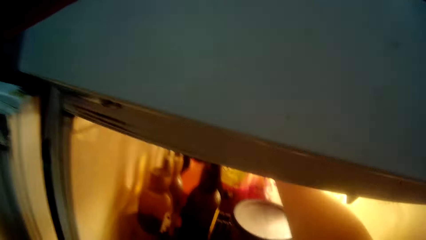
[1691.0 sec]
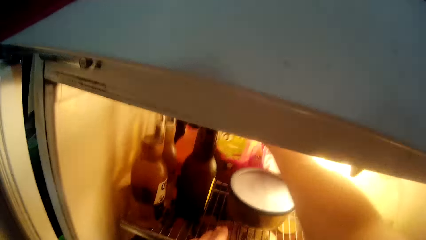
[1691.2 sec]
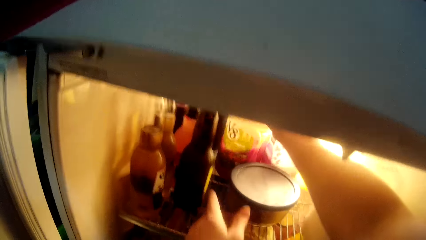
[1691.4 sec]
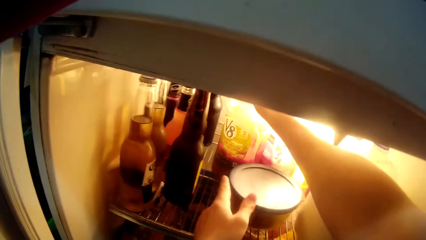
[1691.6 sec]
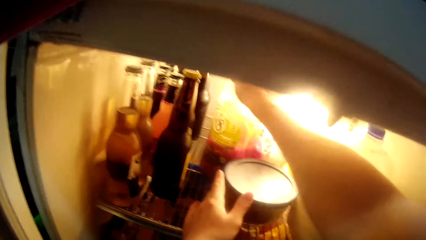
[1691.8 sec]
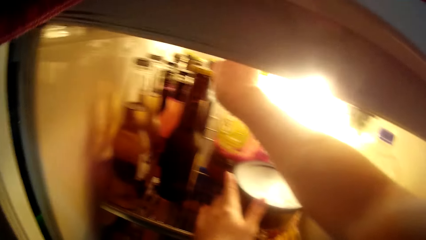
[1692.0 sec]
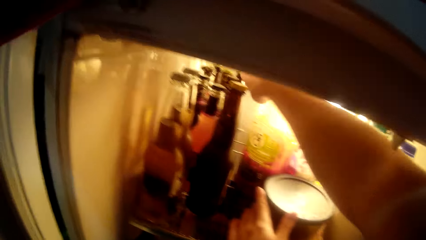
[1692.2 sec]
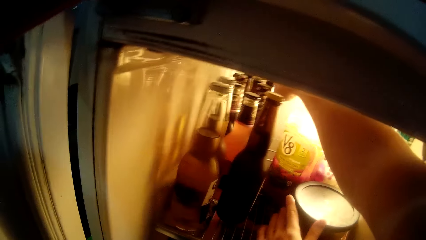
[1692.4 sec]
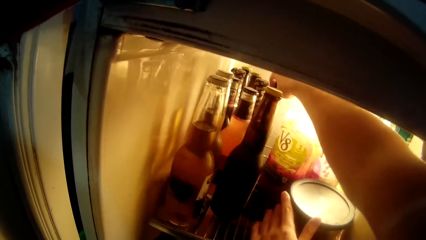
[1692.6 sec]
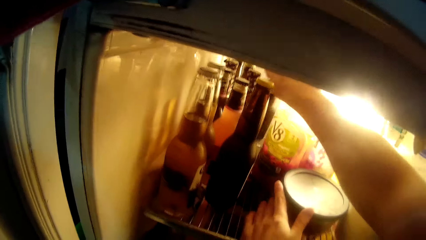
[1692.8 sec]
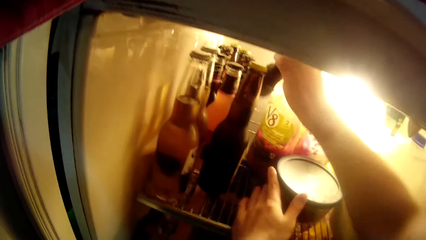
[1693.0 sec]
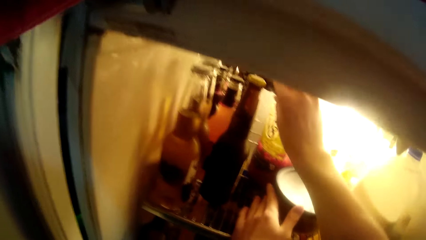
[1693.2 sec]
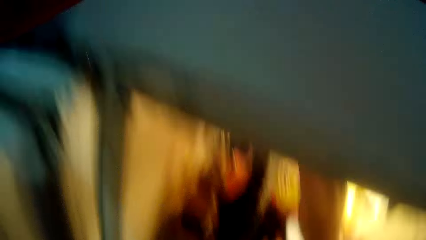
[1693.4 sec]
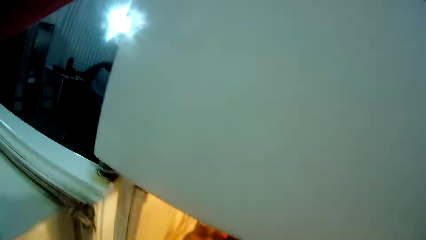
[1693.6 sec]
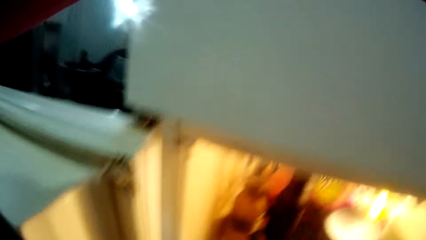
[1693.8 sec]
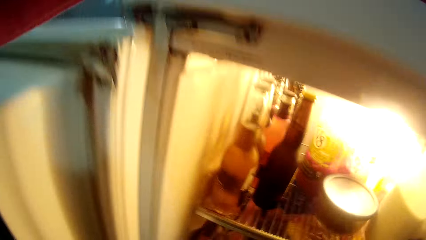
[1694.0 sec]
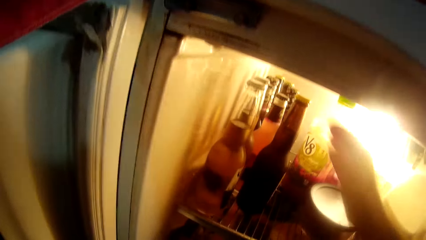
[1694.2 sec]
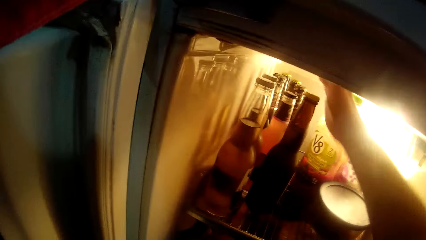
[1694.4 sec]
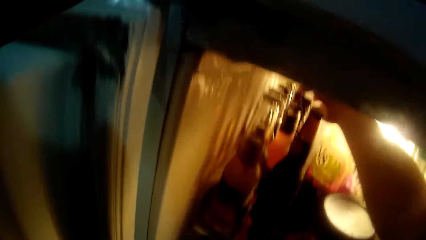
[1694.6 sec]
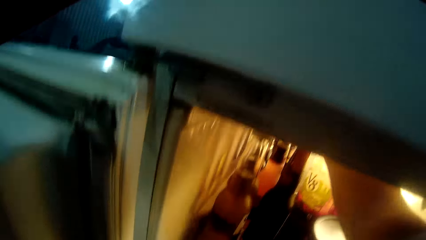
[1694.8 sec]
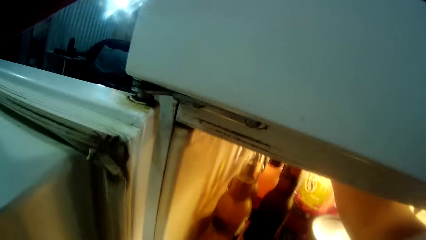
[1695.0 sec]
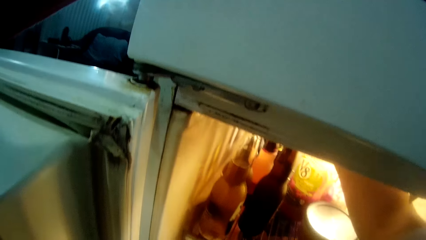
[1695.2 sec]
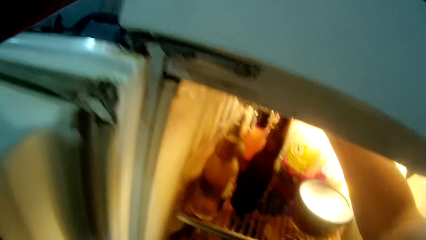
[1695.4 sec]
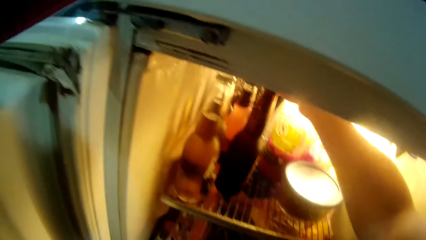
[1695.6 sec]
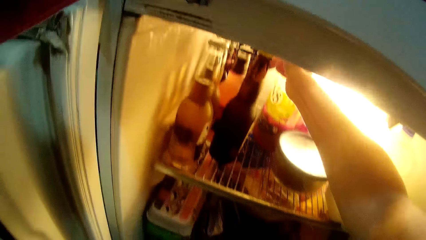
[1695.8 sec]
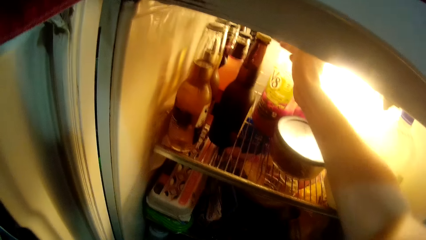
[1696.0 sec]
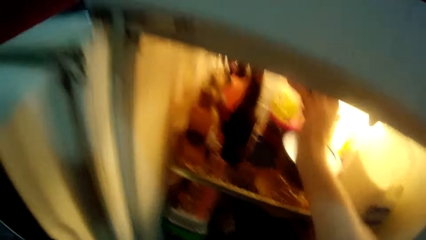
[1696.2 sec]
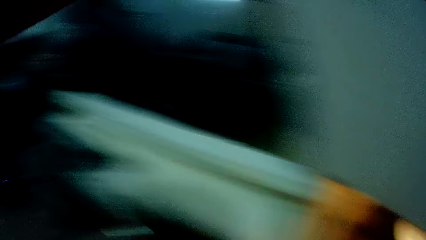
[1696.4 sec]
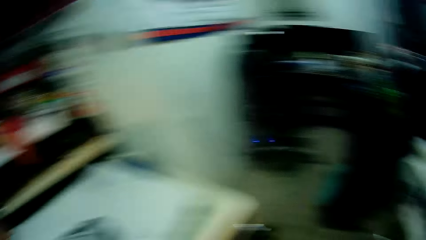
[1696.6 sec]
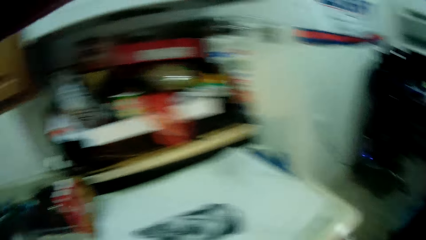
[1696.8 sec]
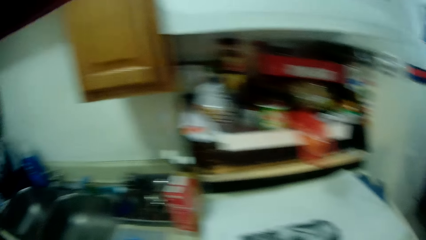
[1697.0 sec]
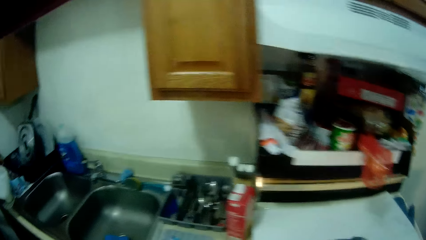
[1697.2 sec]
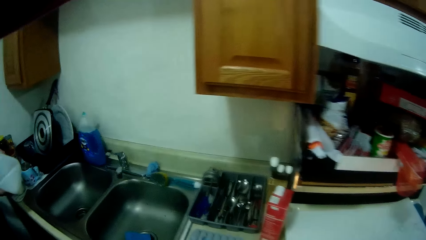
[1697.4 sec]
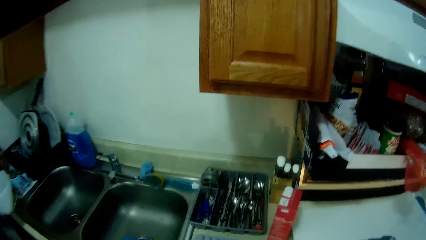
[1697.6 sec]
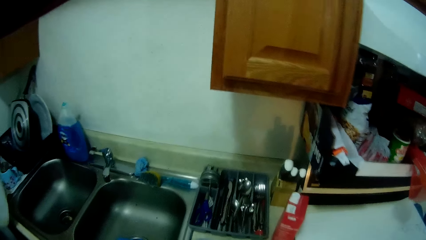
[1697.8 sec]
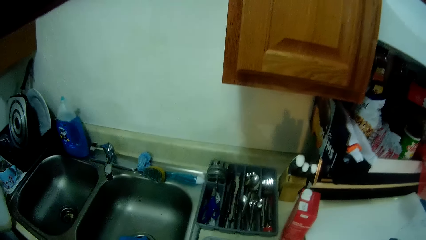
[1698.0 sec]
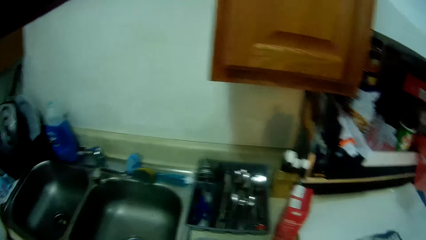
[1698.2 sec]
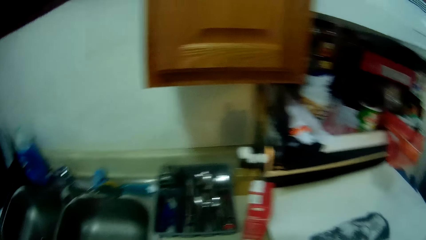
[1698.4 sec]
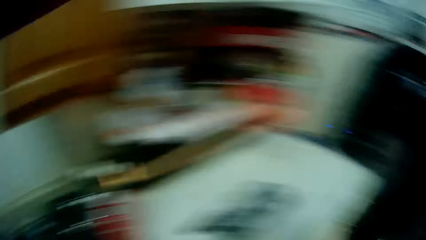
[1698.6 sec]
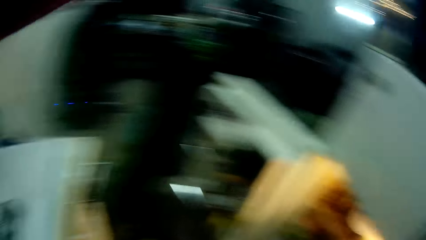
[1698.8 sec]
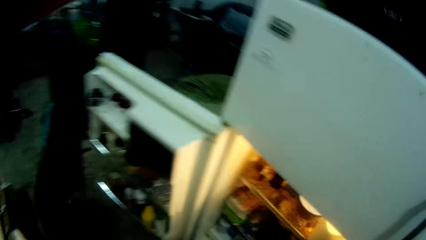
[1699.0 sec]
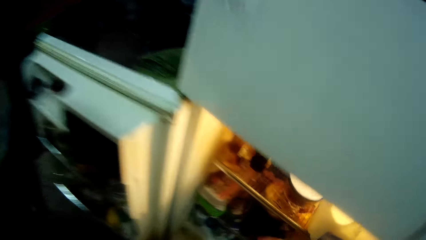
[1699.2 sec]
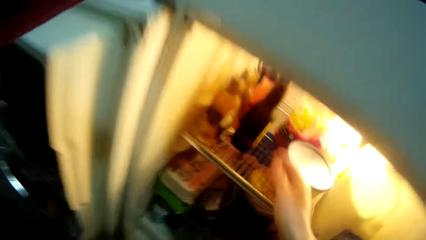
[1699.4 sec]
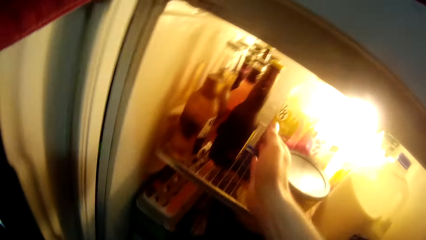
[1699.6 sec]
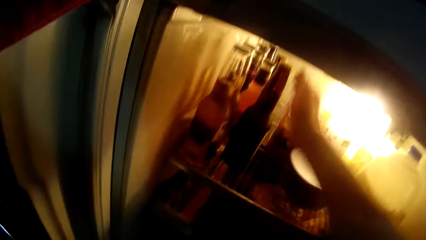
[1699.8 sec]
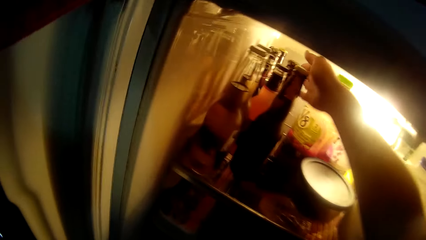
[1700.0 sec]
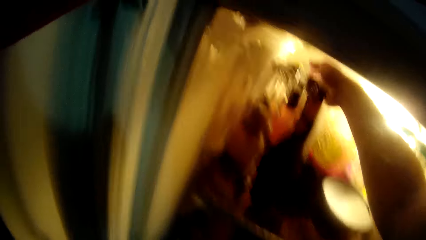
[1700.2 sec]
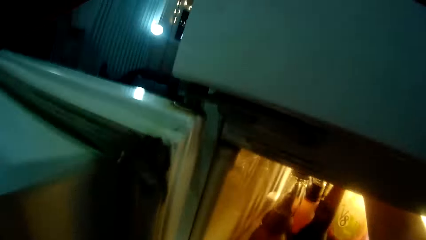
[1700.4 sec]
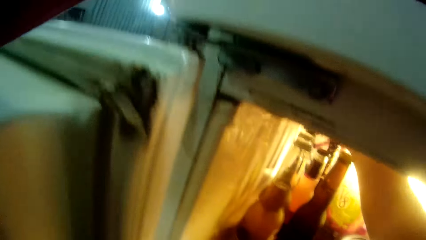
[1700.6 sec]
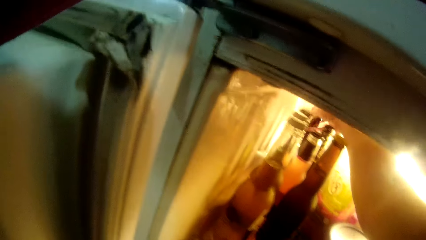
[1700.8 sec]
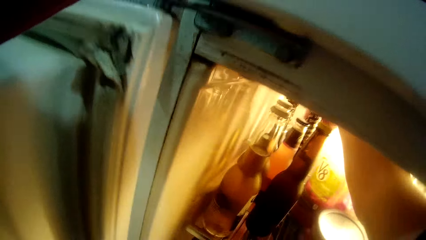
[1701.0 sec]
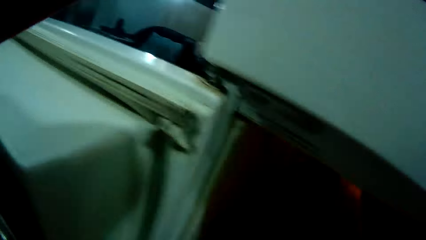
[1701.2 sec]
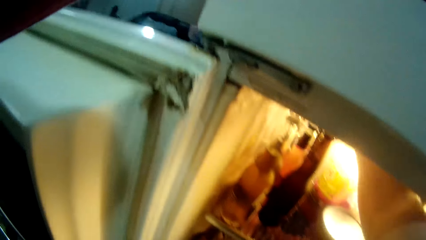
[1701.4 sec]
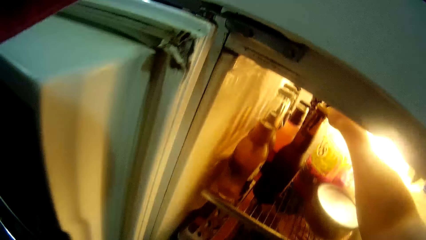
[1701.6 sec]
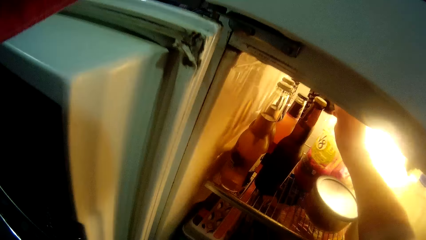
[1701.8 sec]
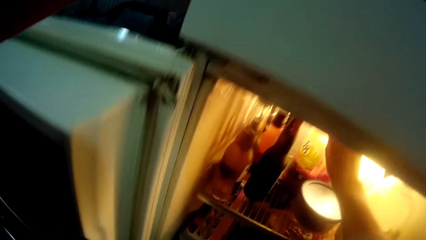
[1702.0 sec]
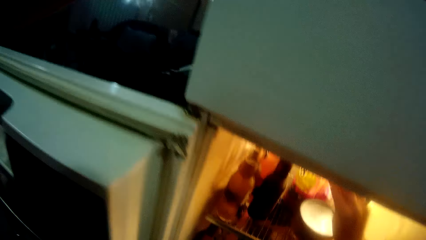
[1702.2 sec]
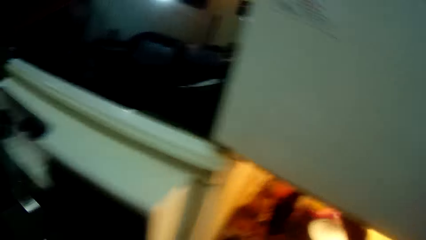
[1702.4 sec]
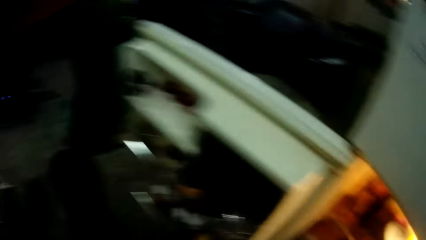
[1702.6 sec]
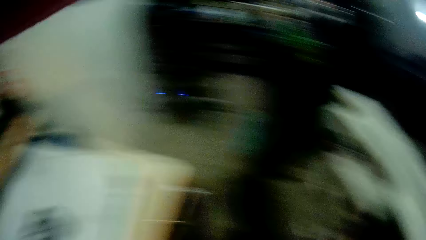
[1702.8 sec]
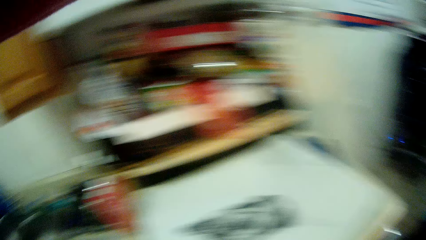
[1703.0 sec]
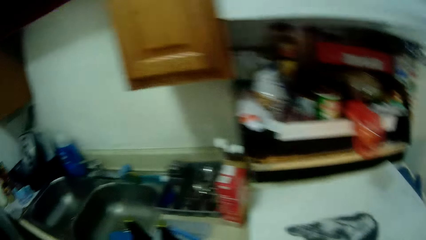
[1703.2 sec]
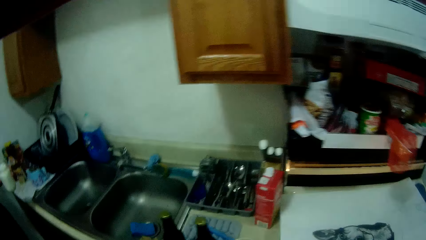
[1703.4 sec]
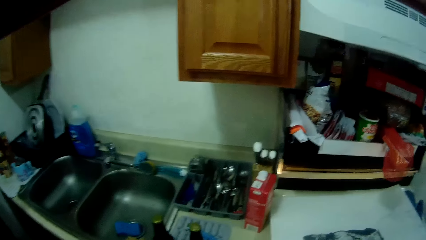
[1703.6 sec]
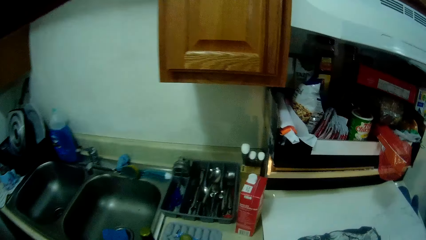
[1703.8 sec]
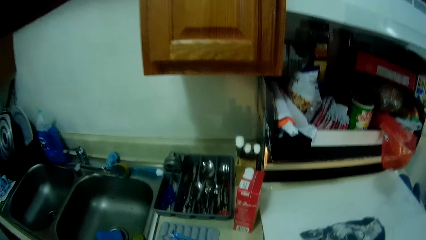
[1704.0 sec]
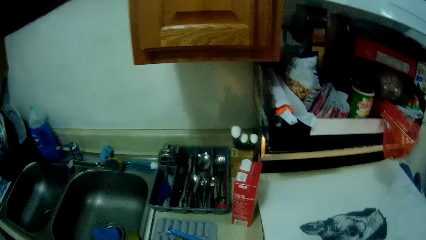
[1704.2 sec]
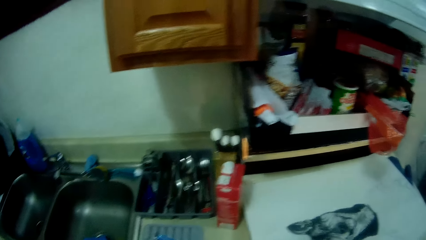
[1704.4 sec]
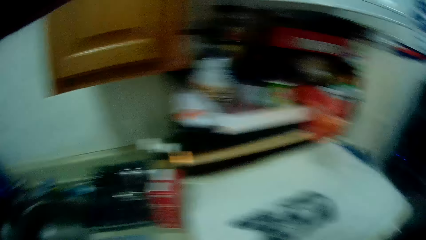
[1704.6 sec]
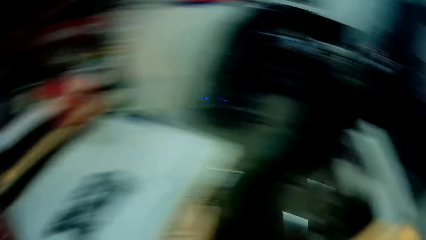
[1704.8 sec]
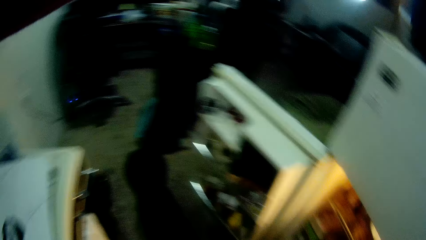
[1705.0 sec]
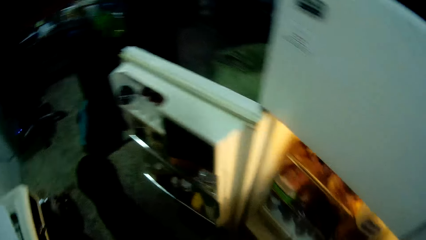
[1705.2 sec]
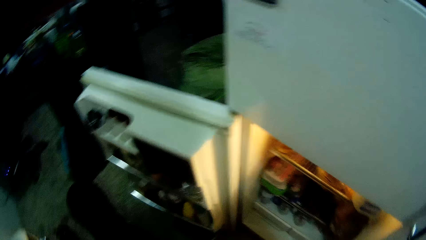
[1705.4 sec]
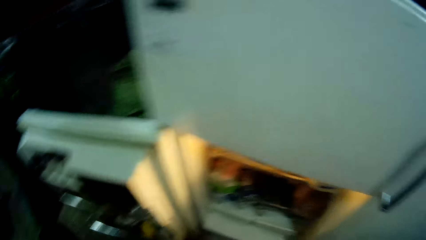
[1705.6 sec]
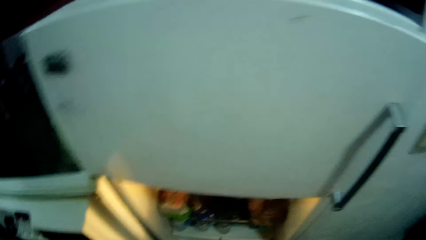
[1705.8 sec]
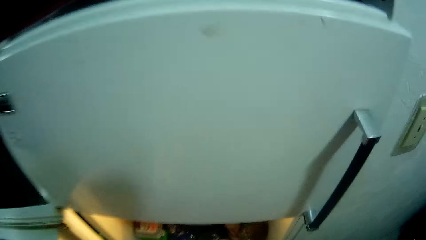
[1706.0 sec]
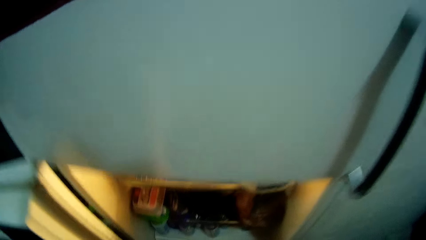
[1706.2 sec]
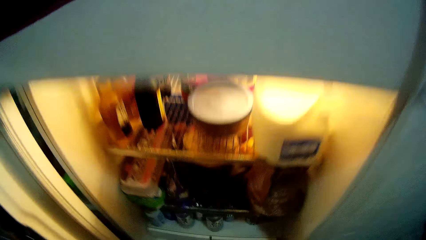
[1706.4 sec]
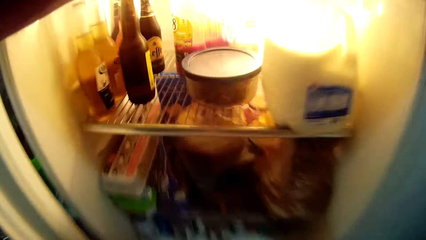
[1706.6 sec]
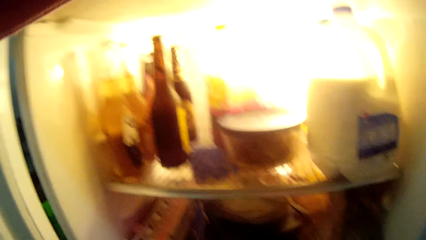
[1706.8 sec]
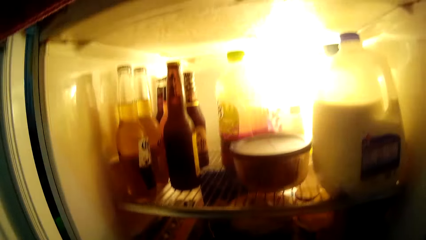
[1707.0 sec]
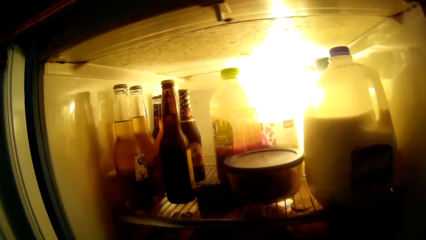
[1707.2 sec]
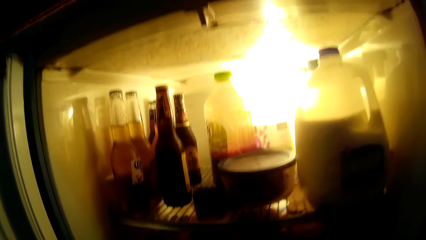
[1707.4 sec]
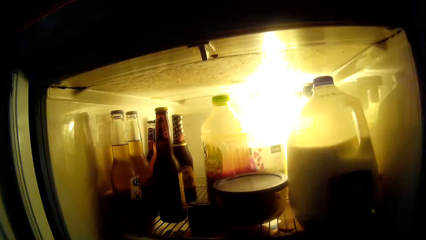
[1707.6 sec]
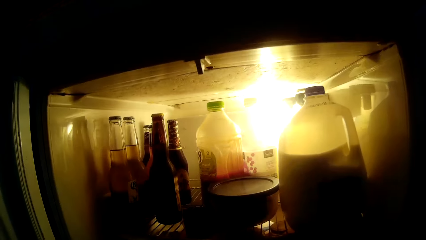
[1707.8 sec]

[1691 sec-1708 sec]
The camera wearer adjusts a plastic bottle in the fridge with his right hand. He adjusts the bowl in the fridge with his left hand. He searches into the fridge. He removes a bottle from the fridge with his right hand. He removes another bottle from the fridge with his right hand. He moves around in the kitchen. He removes another bottle from the fridge with his right hand. He moves around in the kitchen.
